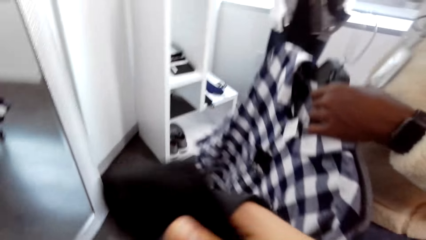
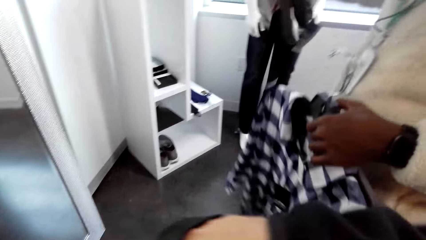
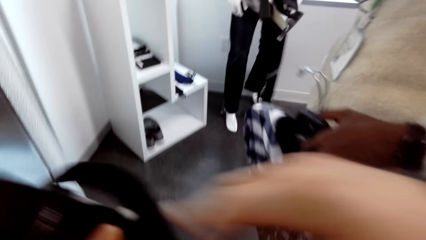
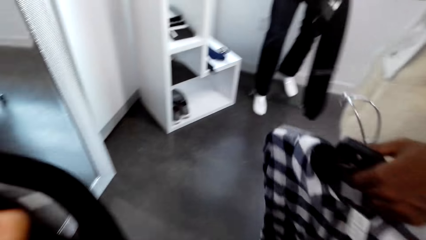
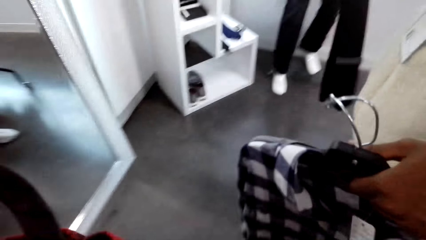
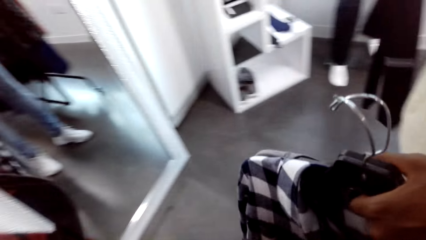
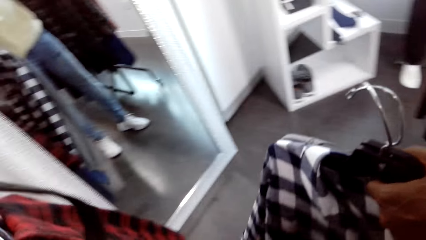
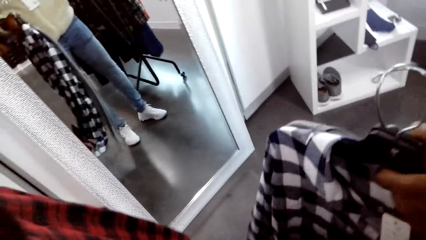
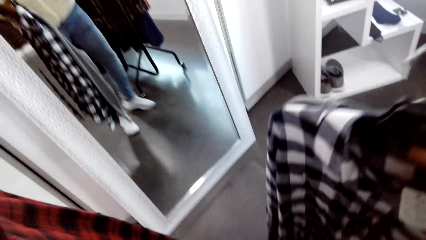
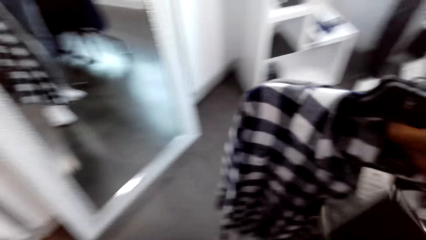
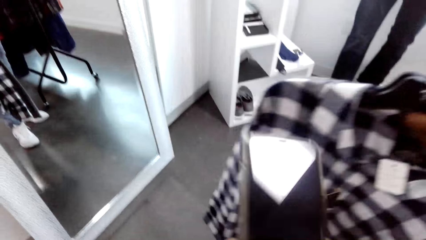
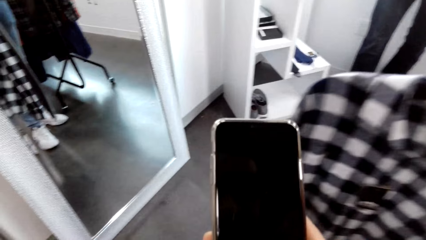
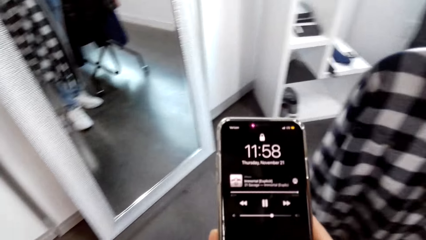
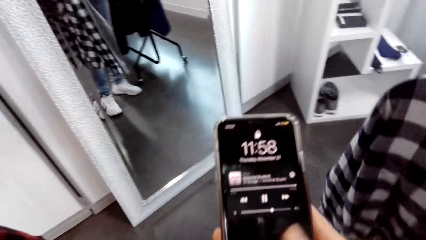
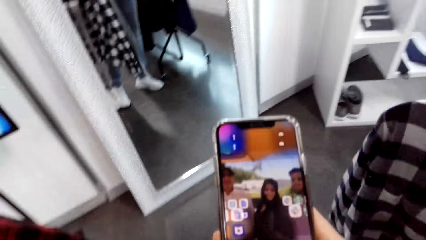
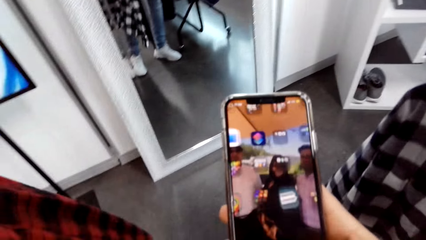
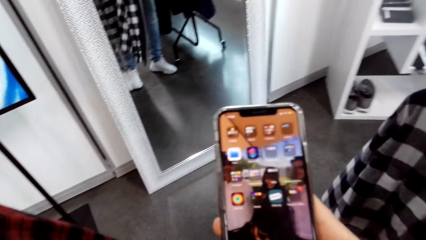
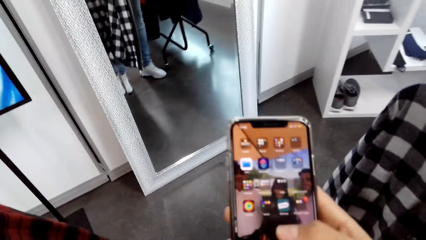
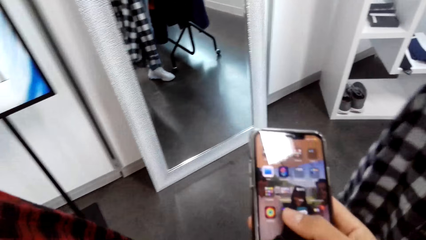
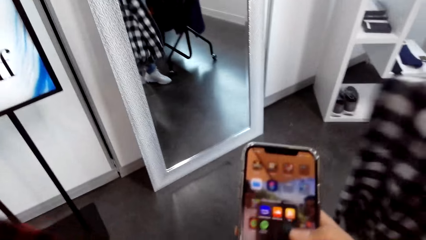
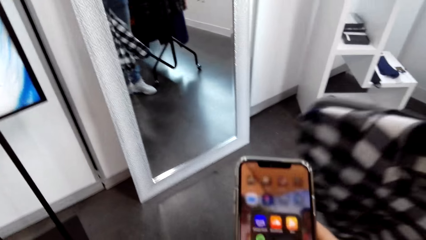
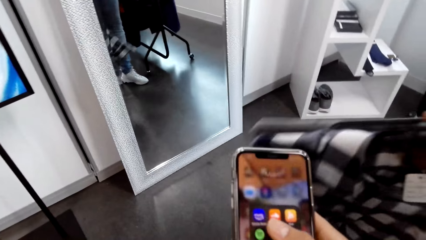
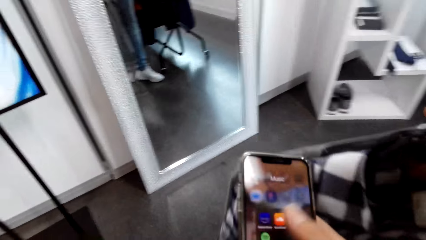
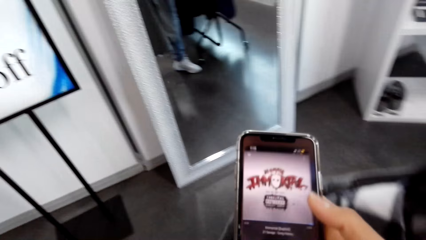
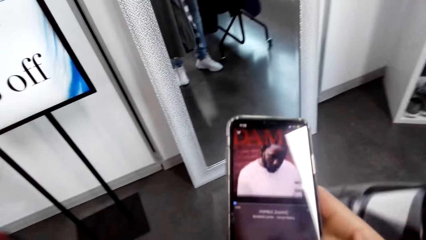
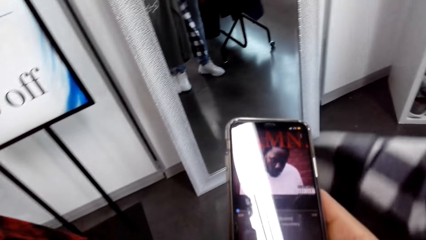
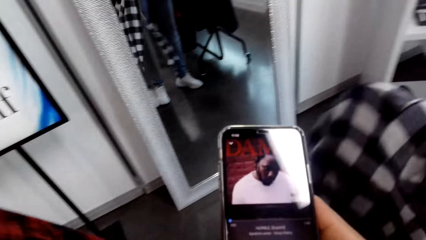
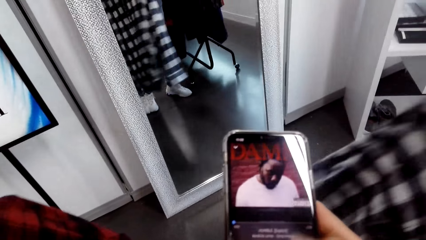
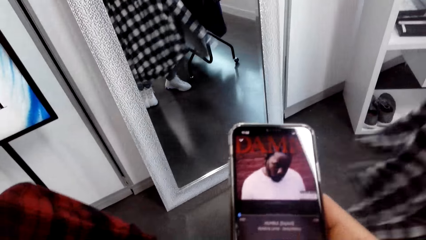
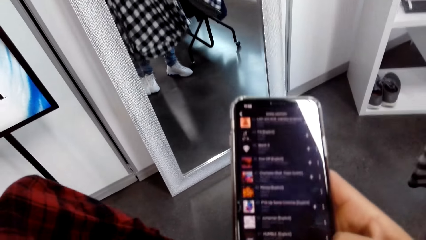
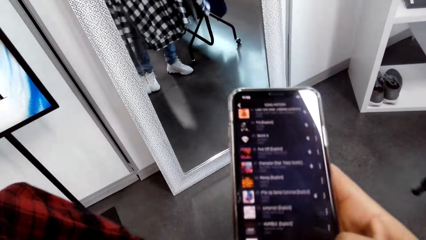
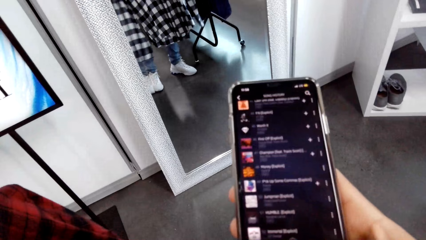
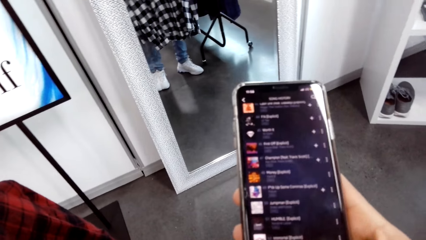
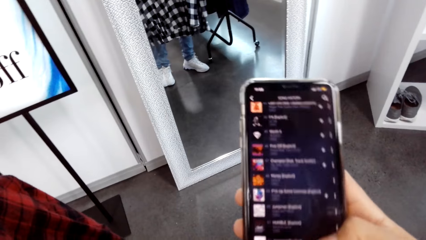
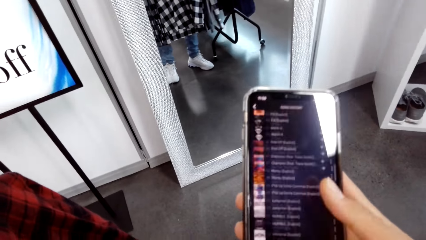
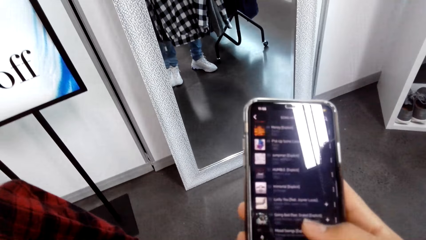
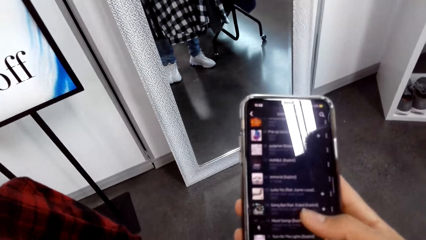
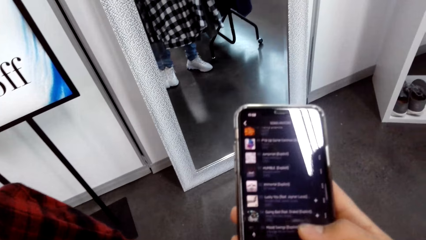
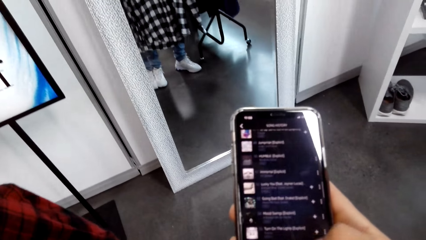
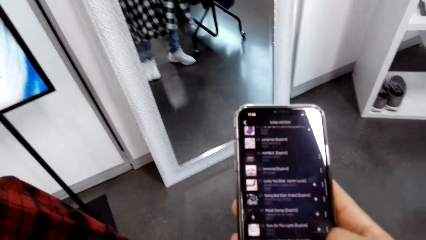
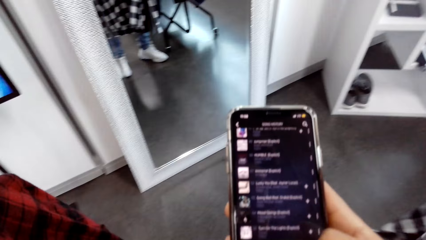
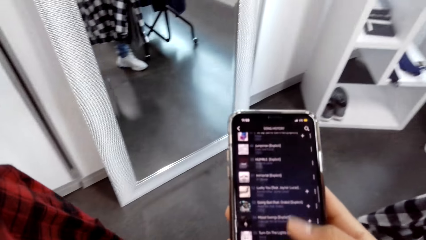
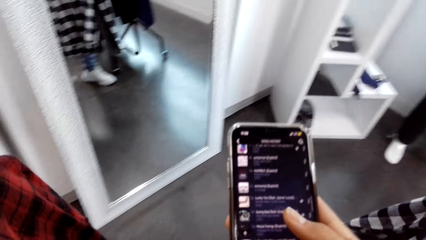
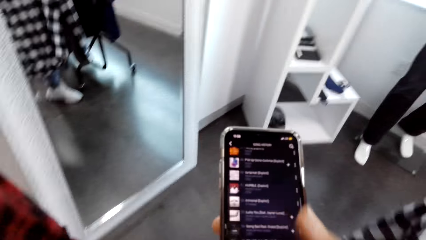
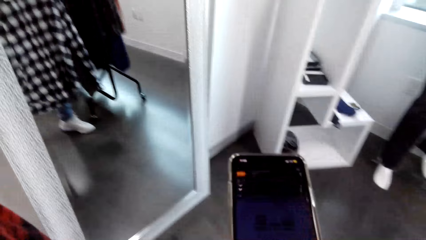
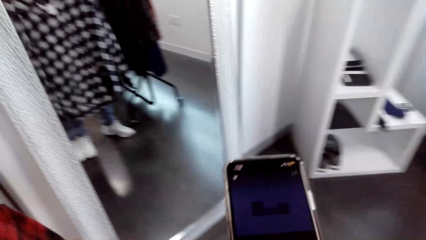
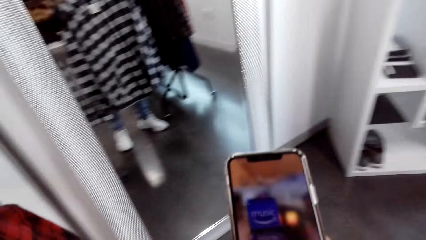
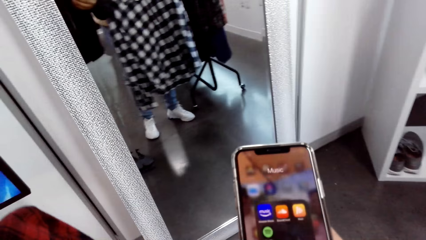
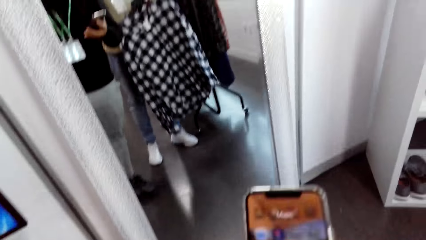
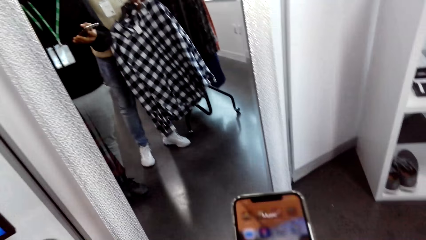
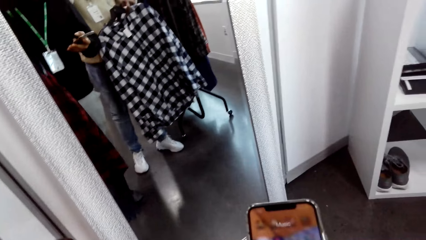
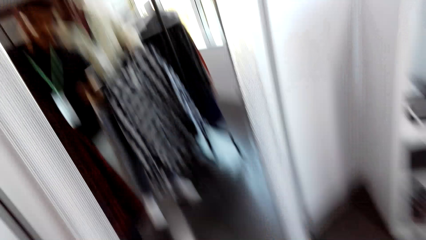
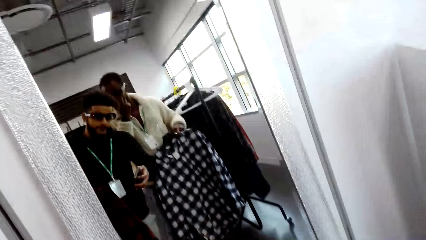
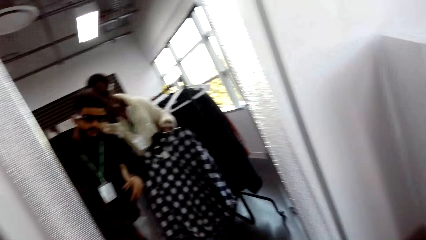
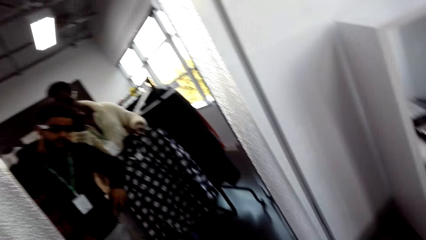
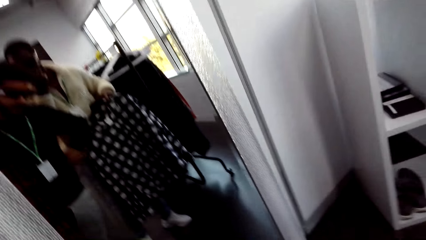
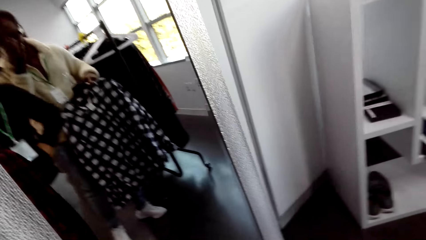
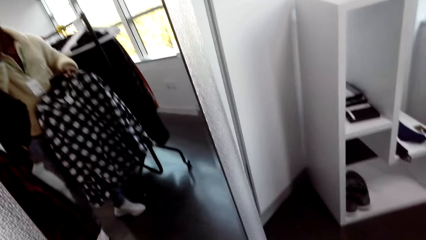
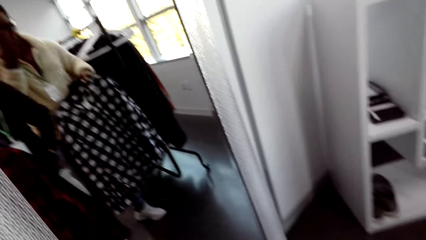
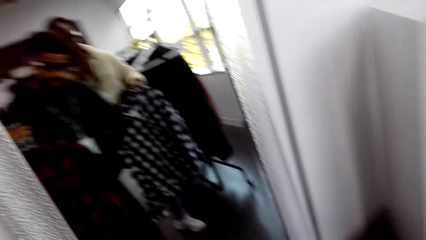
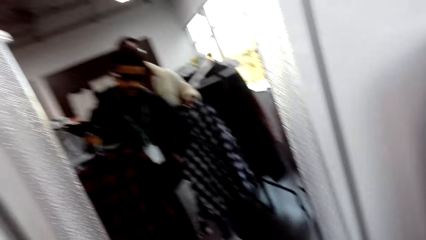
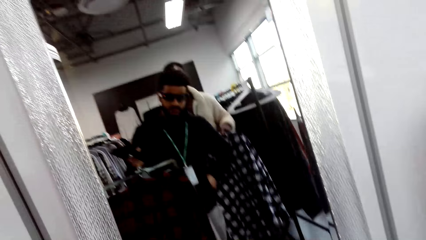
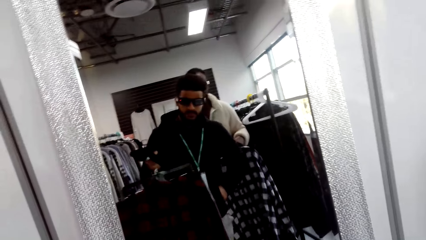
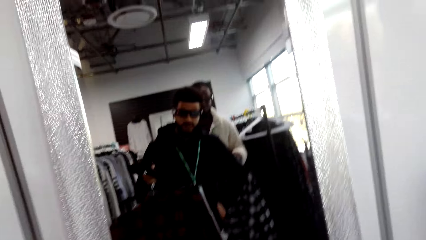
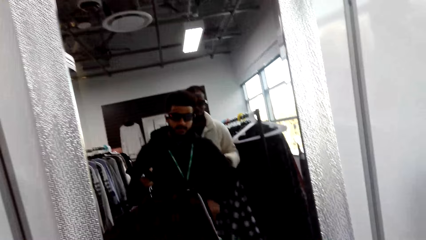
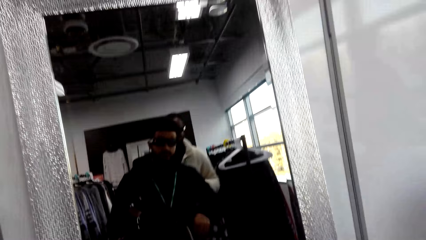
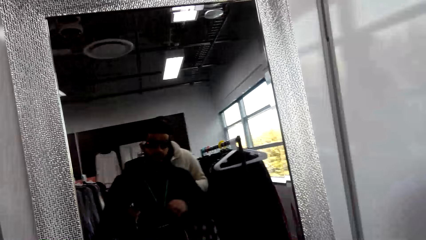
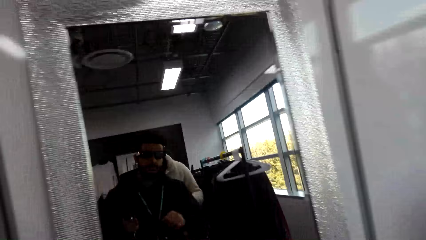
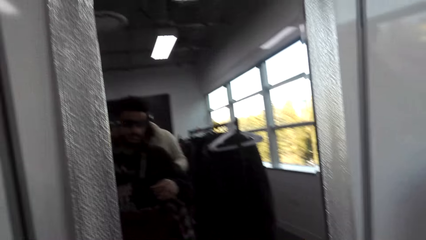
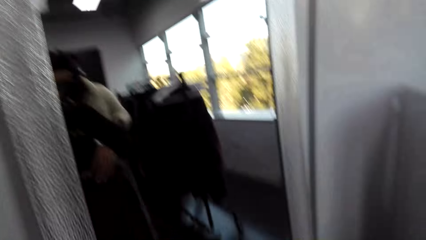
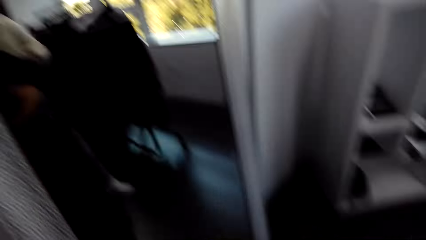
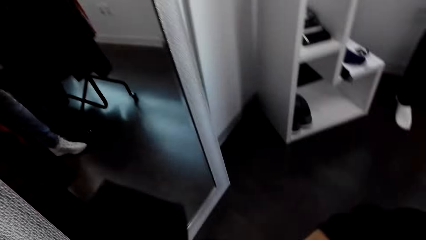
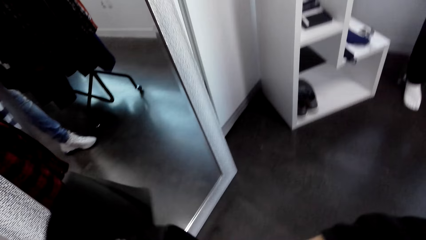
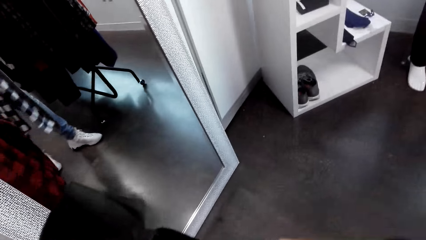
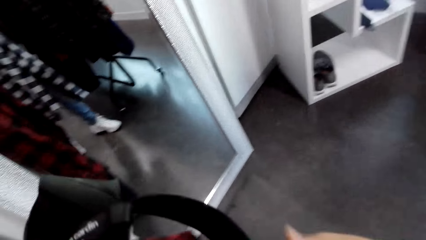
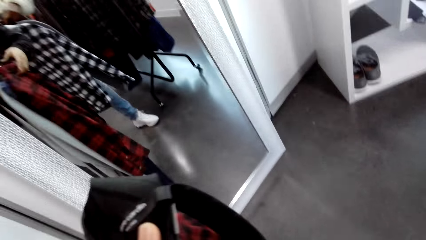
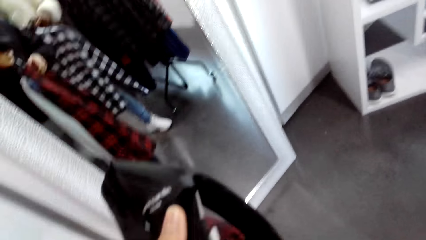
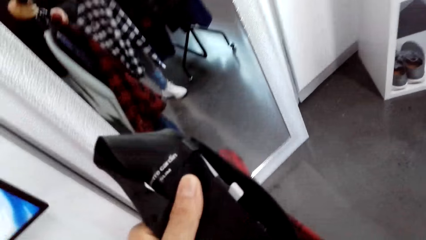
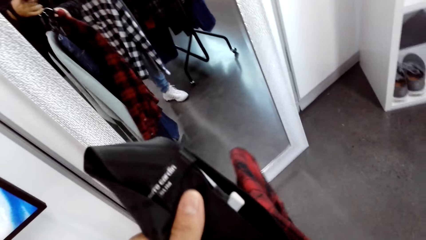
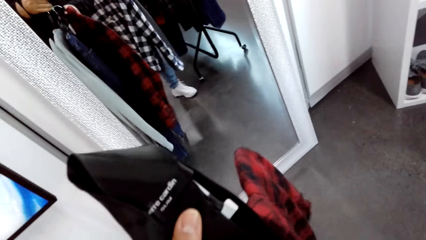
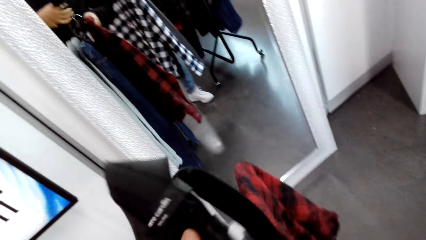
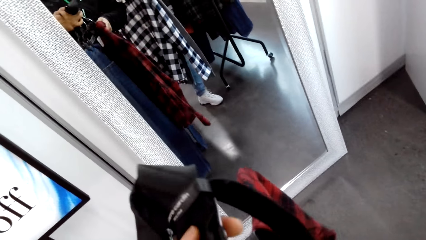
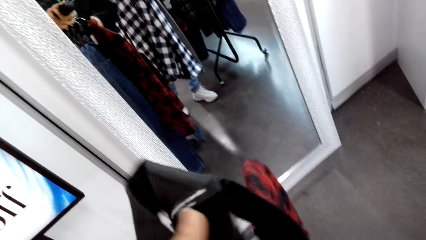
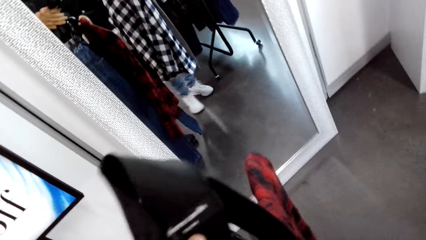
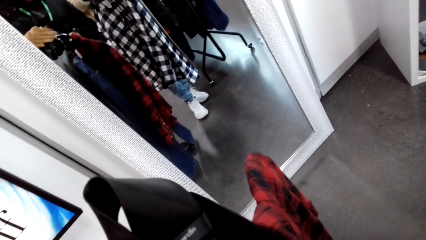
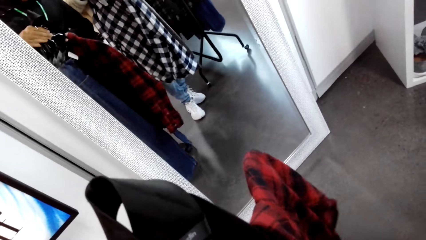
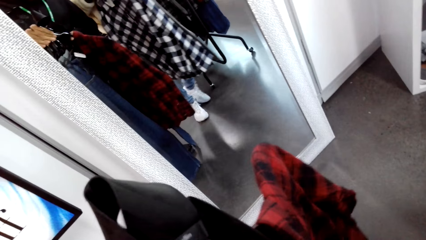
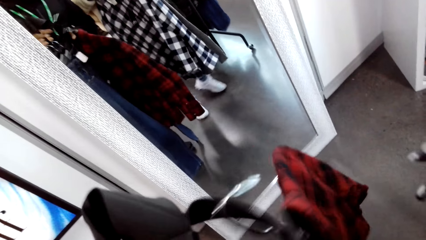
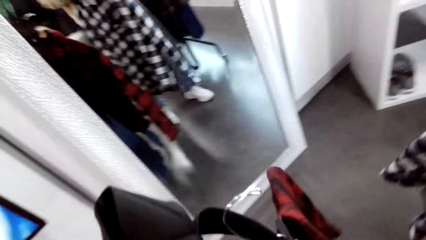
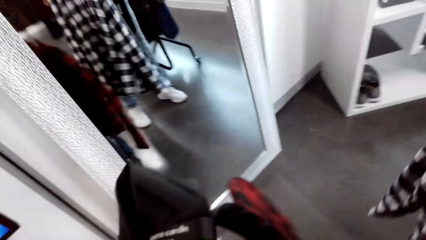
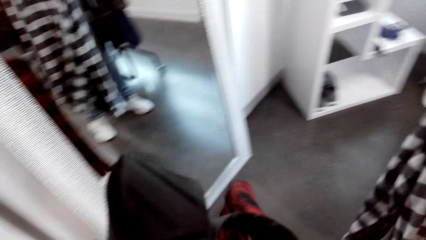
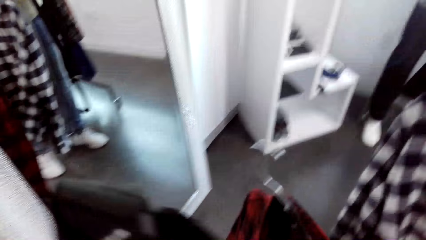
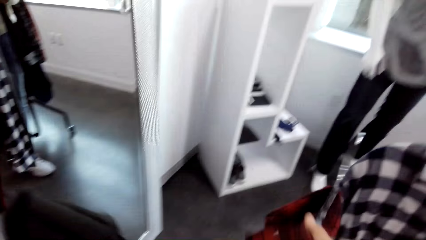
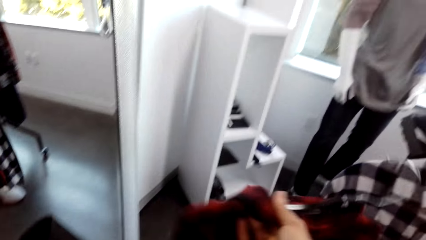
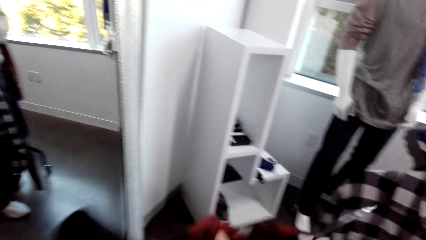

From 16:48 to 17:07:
The camera wearer moves around. A person stares at the mirror. The camera wearer scrolls a phone. The person looks at himself in the mirror and puts a phone in the pocket. The person stares at the mirror. Another person moves around.
